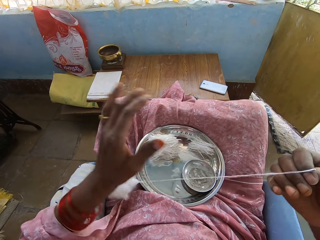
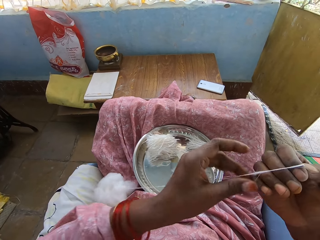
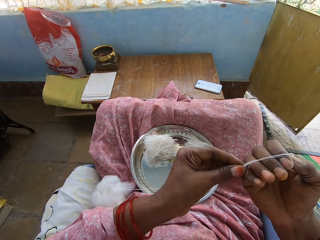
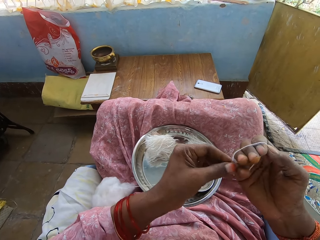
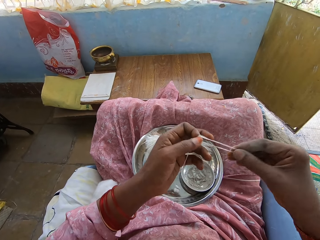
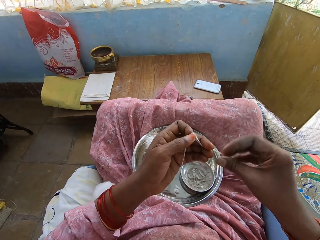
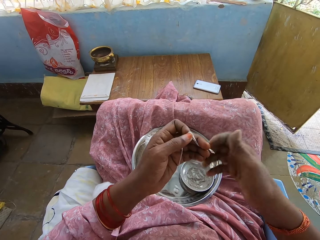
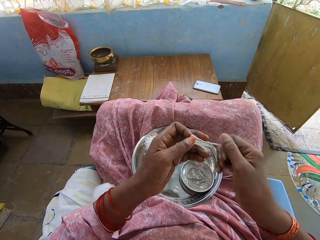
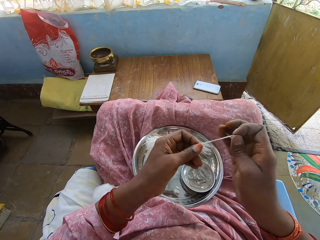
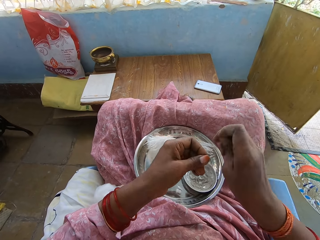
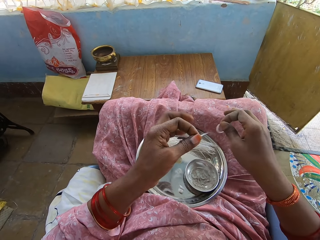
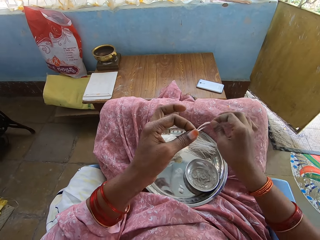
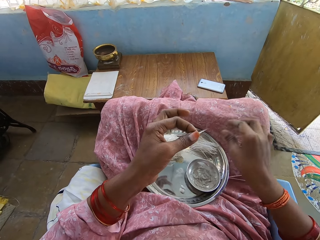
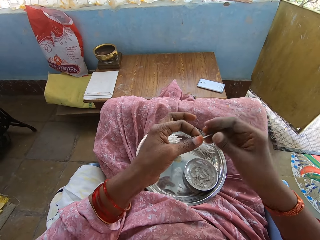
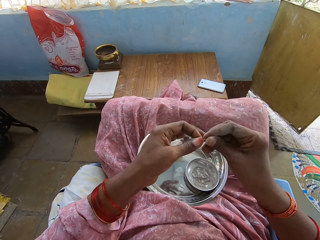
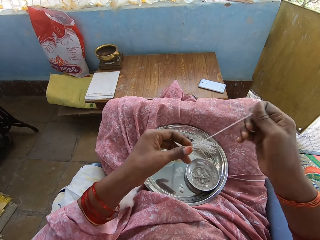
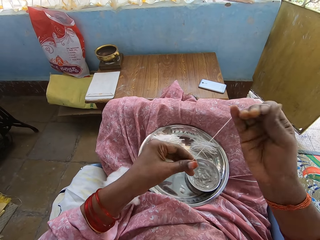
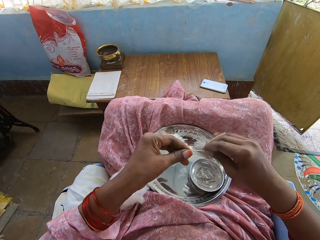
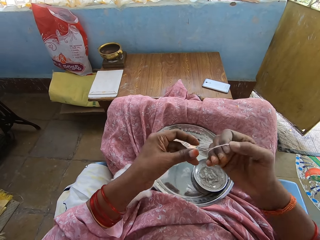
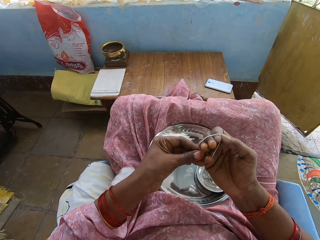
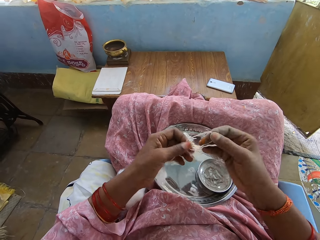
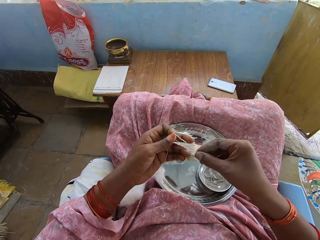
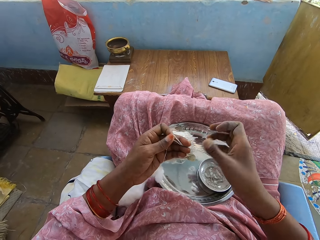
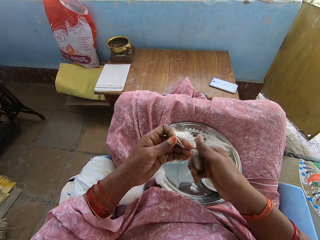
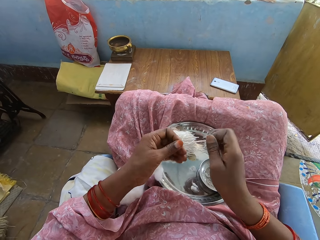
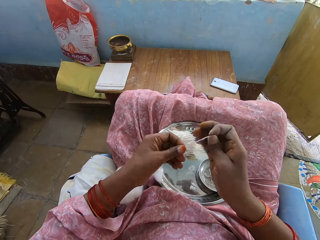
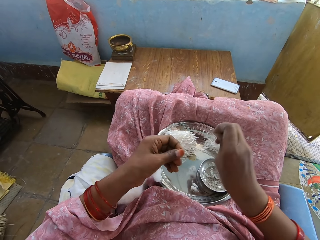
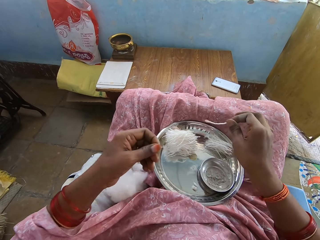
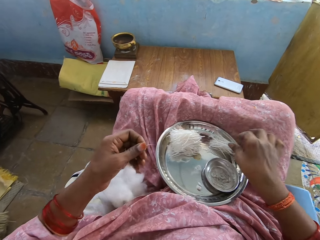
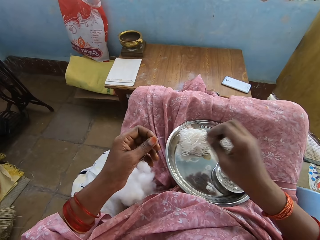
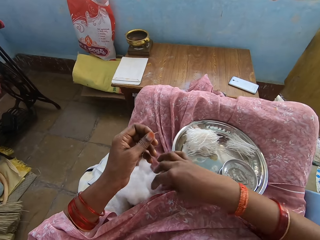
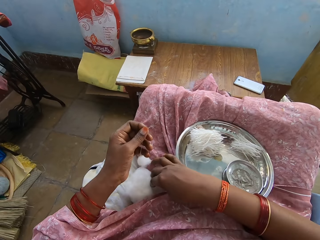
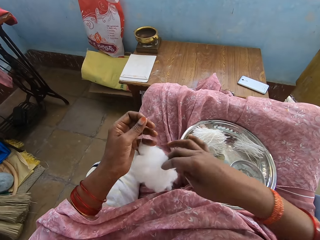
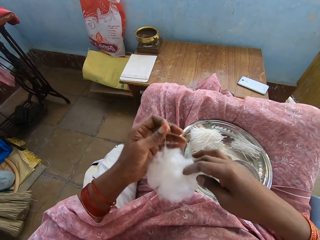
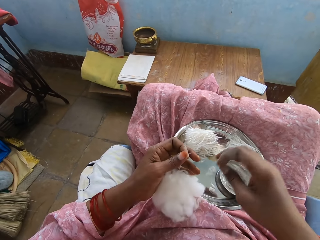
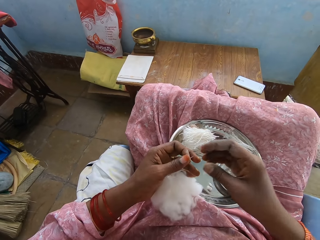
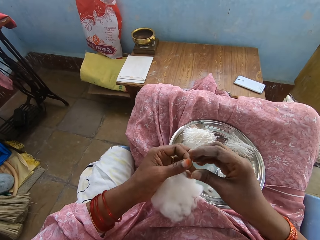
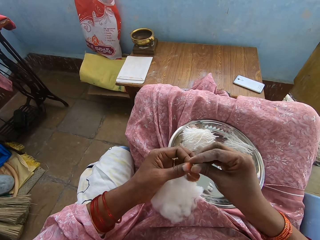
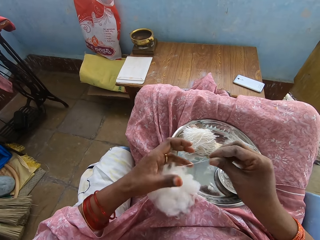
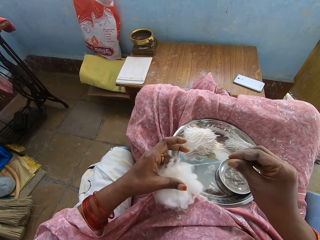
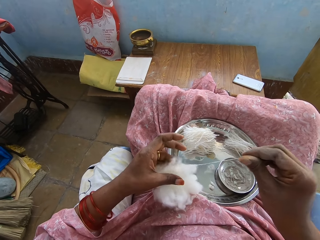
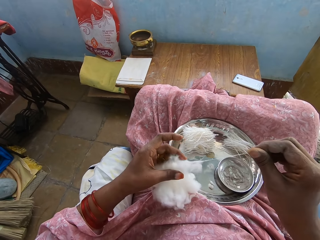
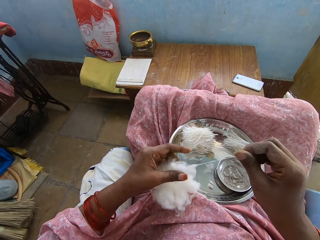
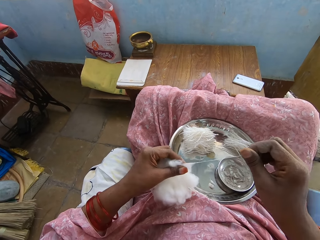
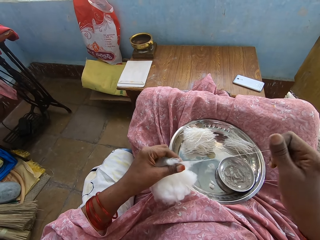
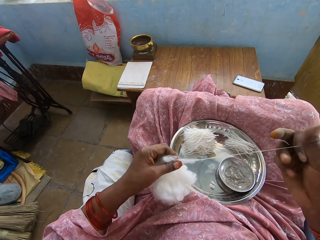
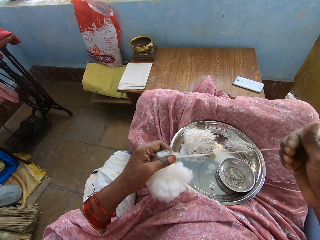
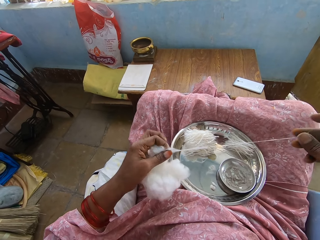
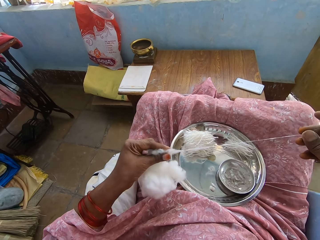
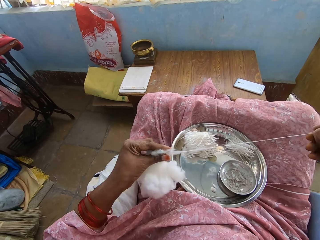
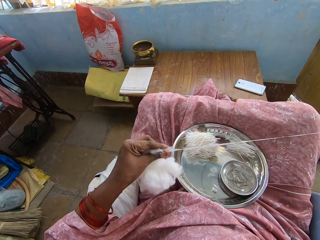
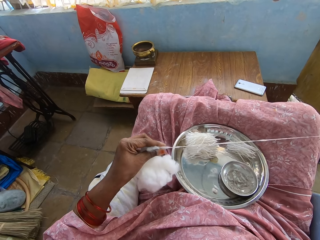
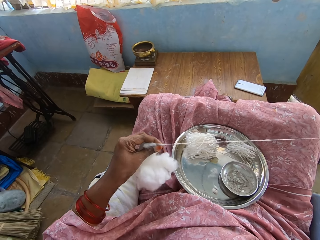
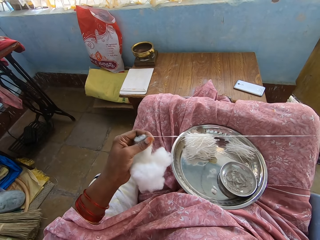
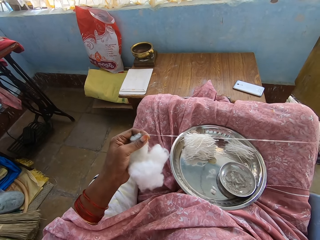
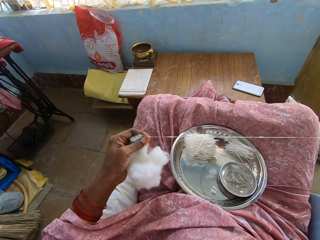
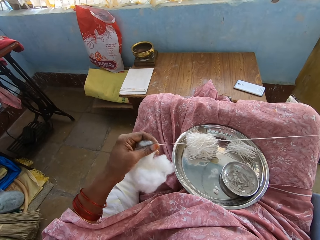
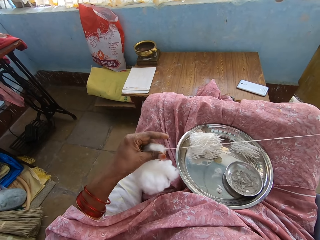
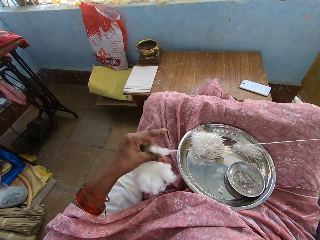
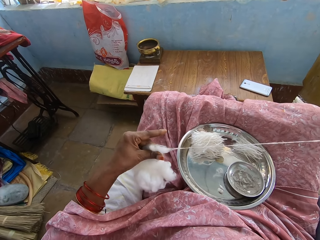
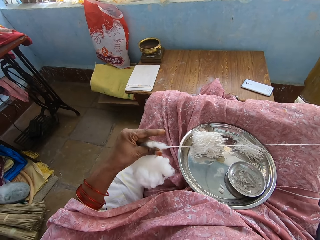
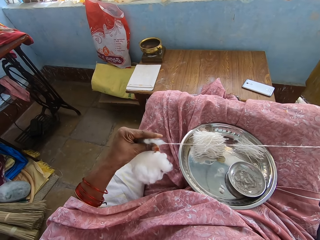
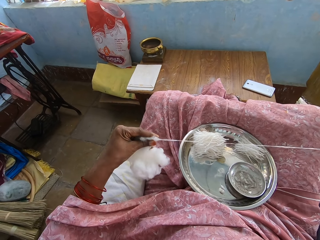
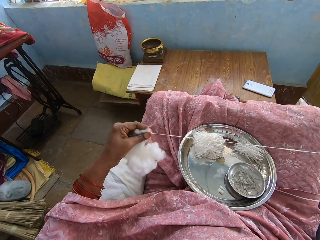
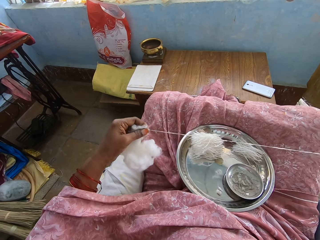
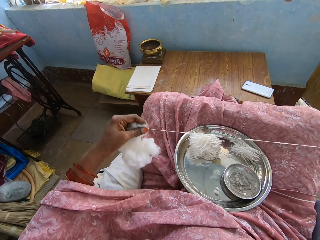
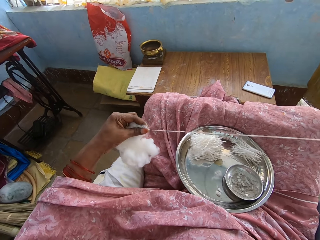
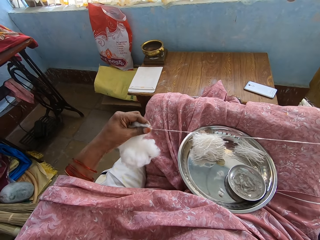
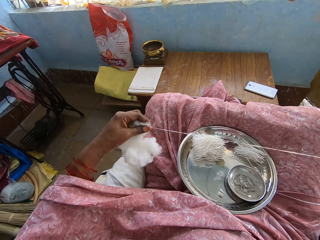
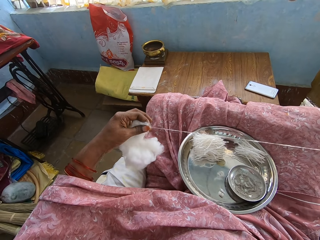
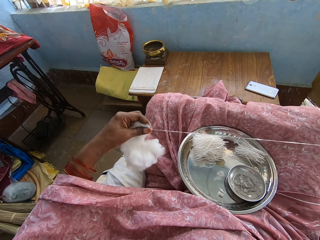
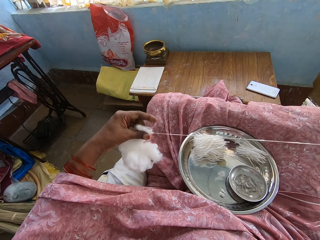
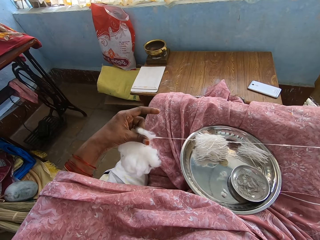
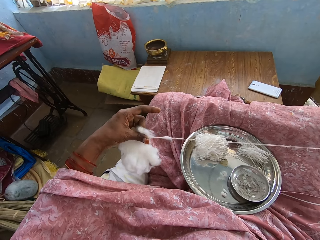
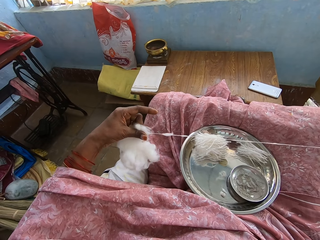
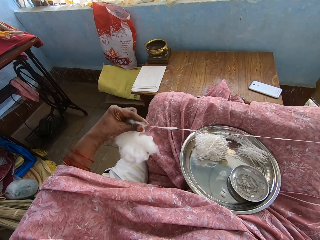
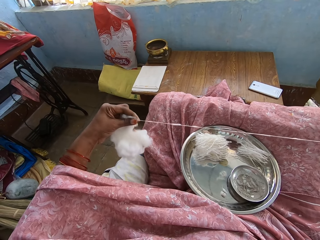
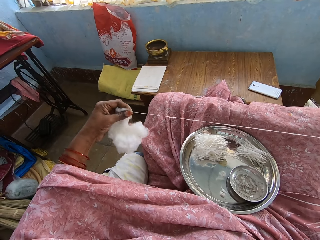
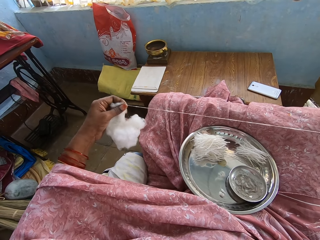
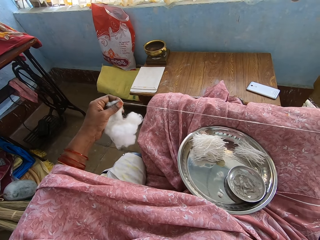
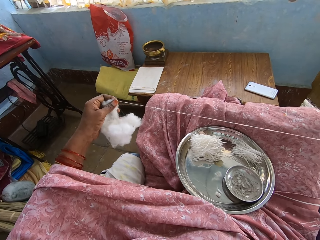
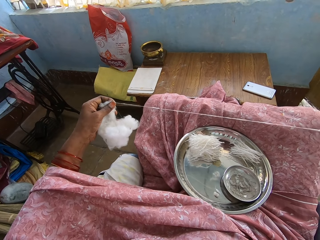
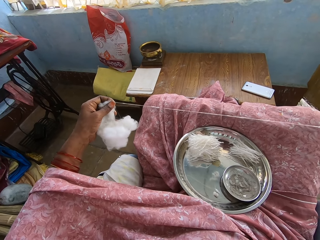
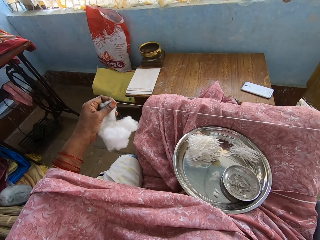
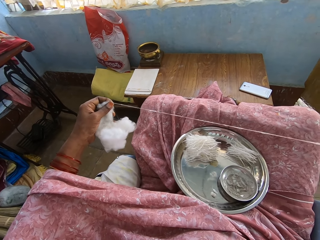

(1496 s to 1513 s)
The camera wearer rolls a cotton string. They put the cotton down. They move a hand. They hold the cotton string. They move the thread on the hand. They cut the thread. They put the thread in the tray. They hold the cotton string. They move the thread on the hand. They roll the cotton string. They hold the cotton string. They cut the thread. They put the thread in the tray. They hold the cotton. They move the cotton on the dress. They hold the cotton string. They pull the thread. They hold the cotton. They move a finger. They hold the cotton. They move a finger. They move a finger again. They pull the cotton string.

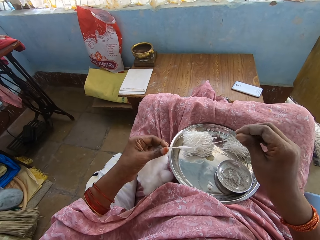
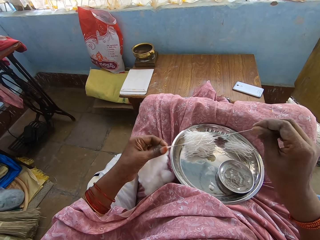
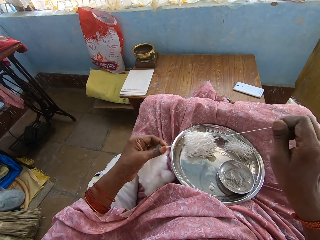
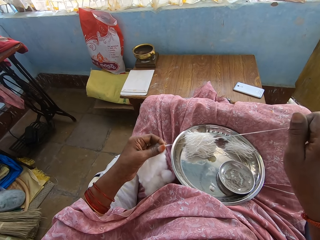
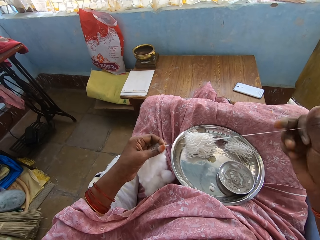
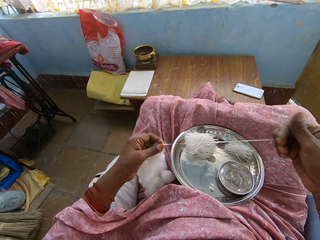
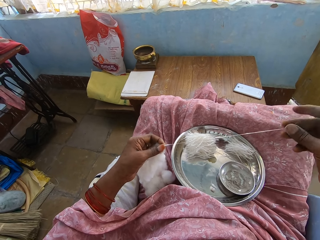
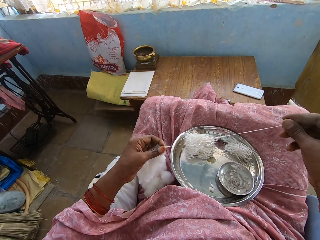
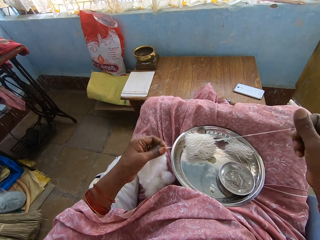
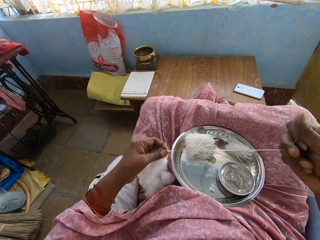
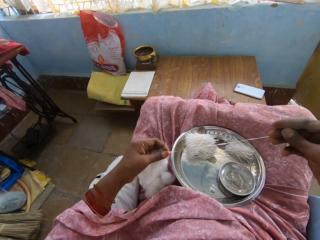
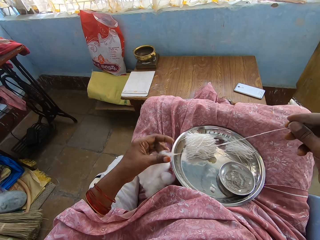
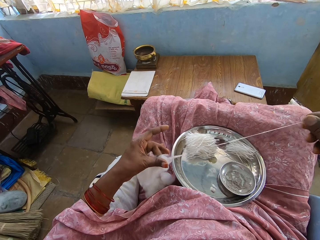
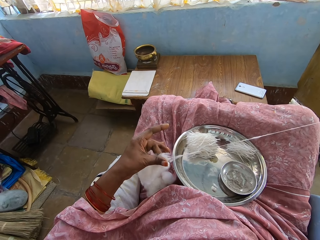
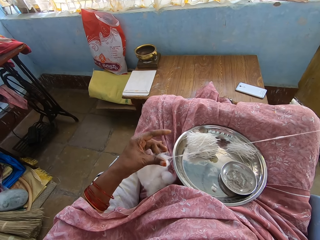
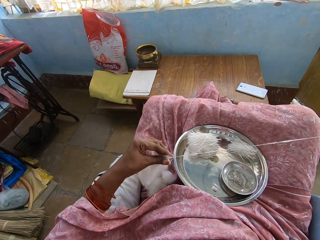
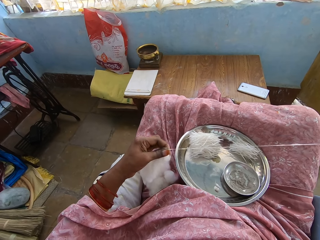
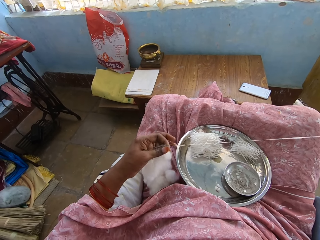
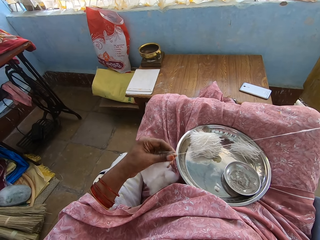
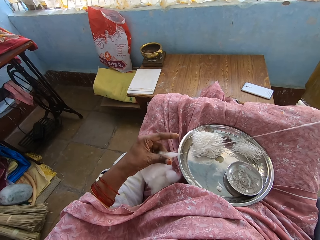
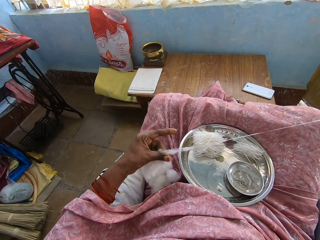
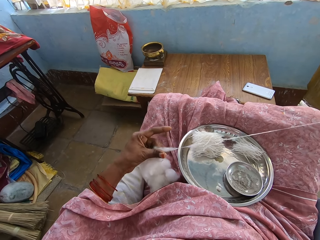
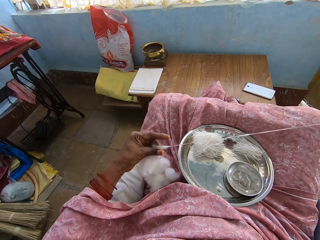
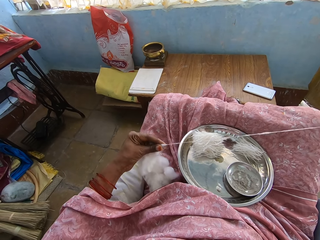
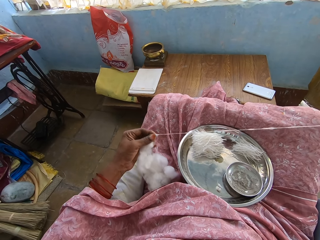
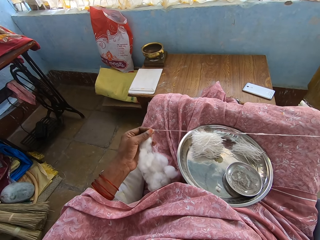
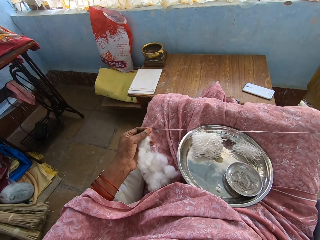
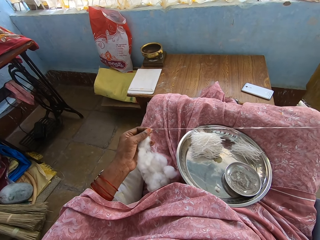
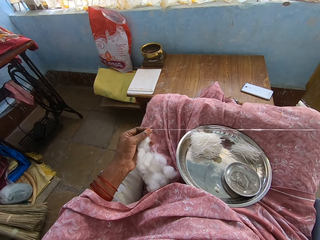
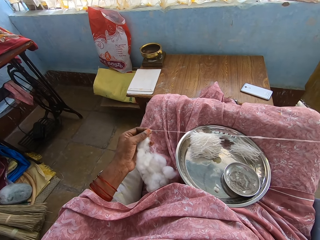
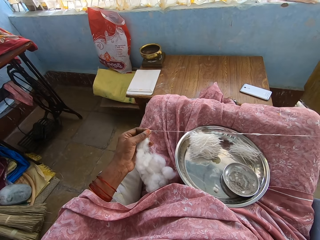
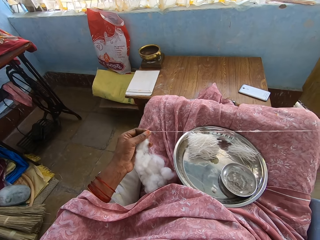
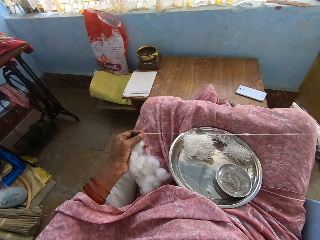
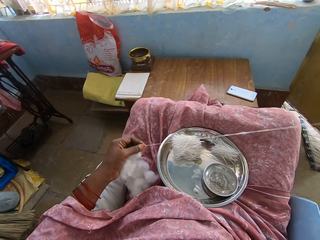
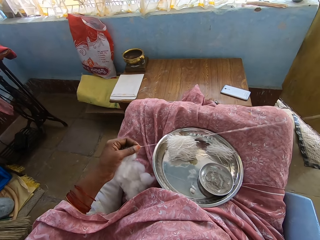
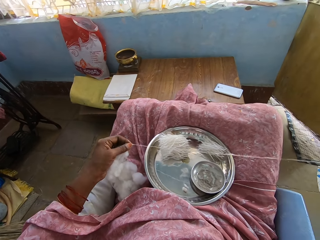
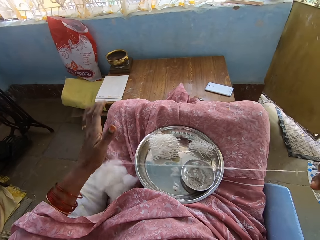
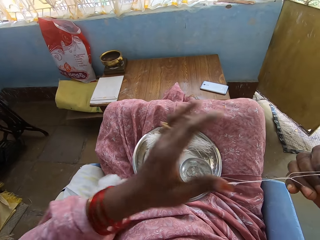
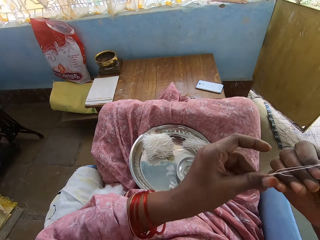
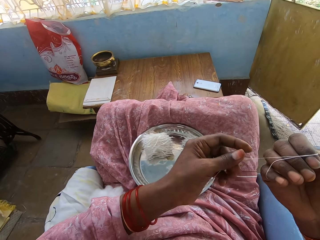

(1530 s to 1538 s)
The camera wearer holds a cotton string. They move a finger. They hold a cotton. They move a finger. They pull the cotton string.
